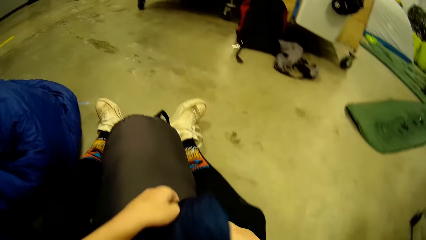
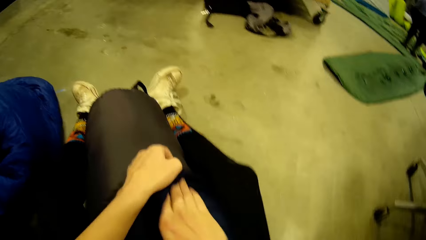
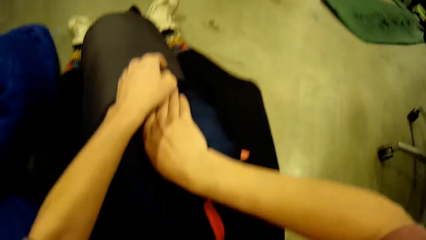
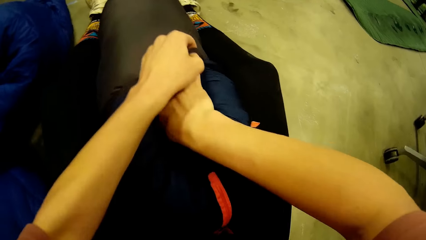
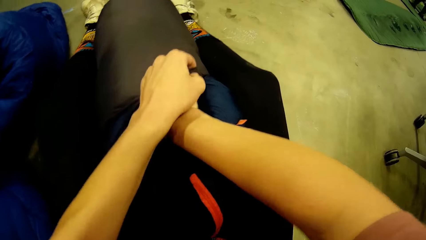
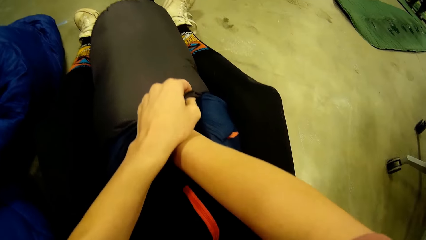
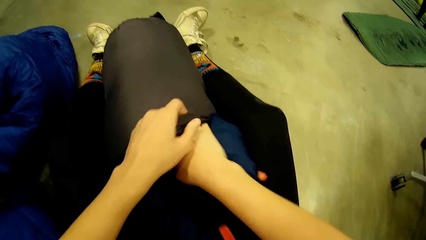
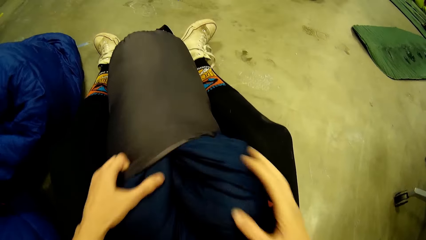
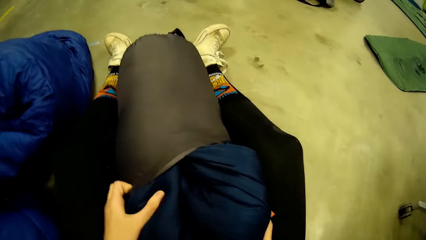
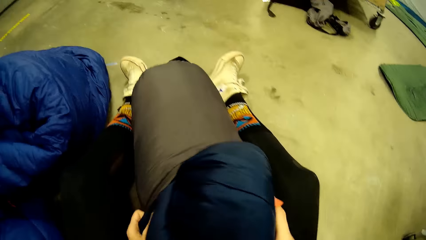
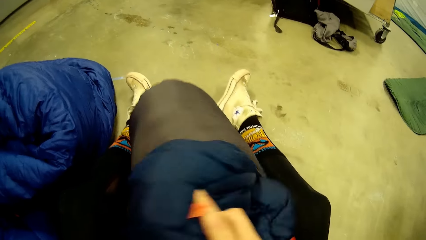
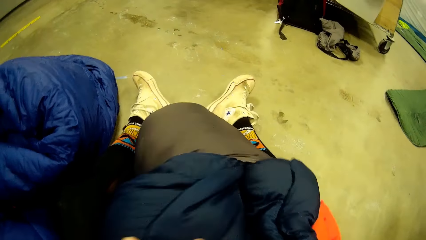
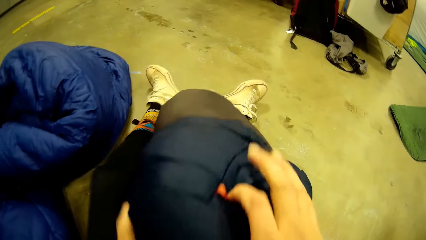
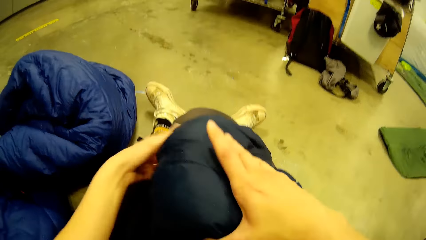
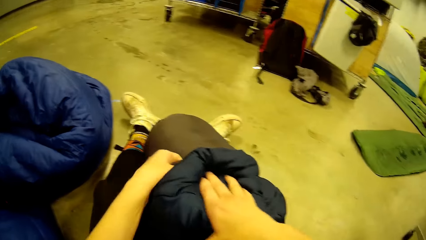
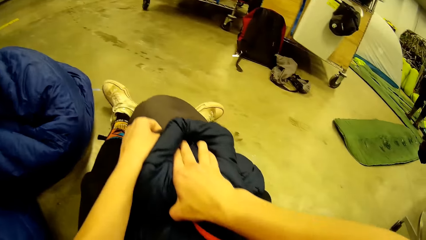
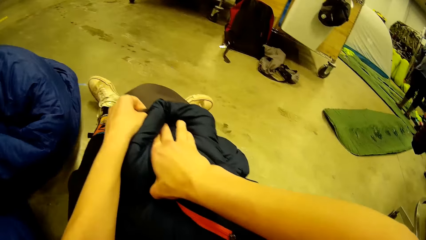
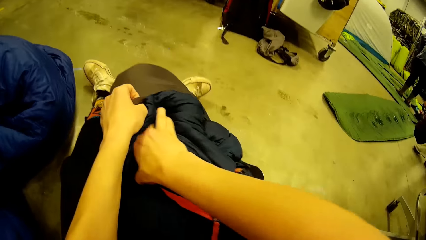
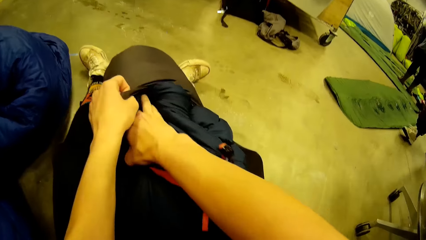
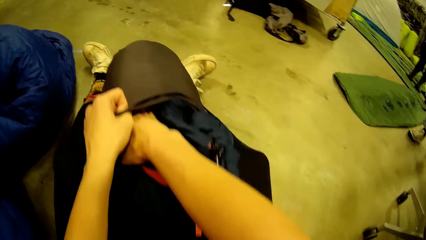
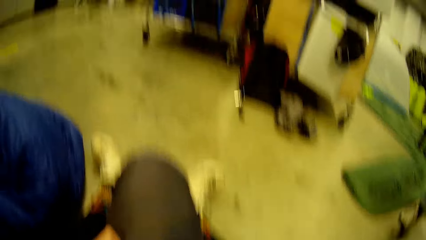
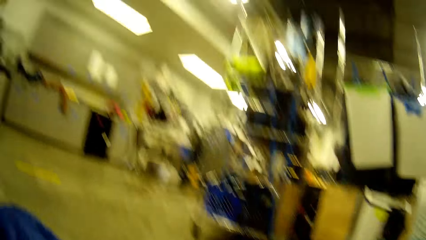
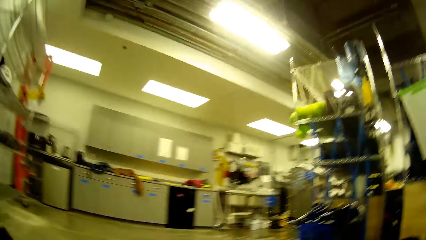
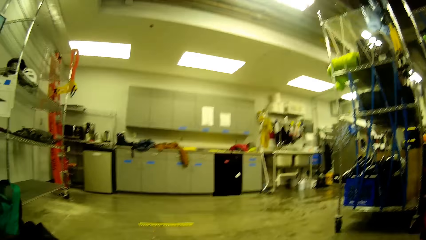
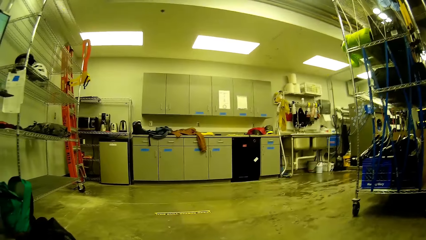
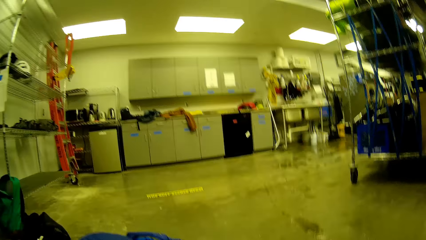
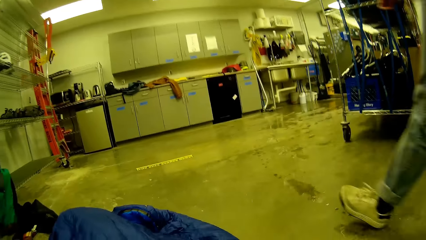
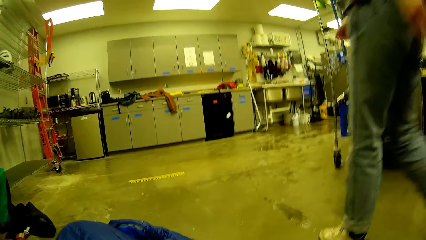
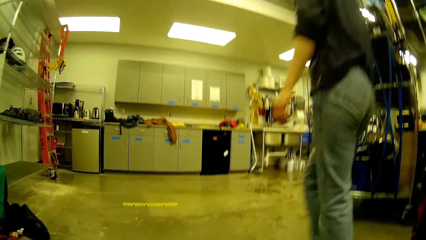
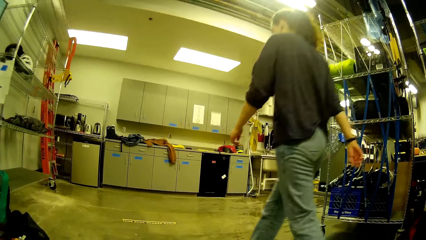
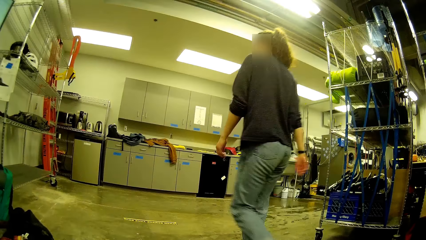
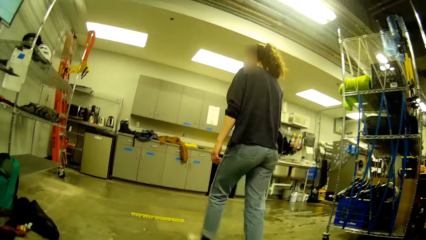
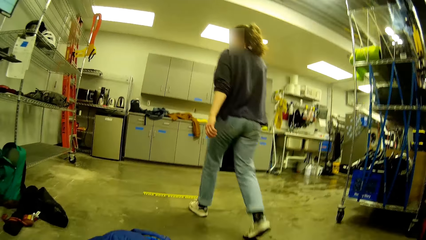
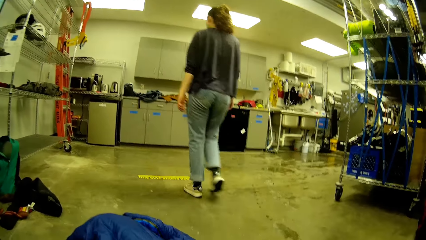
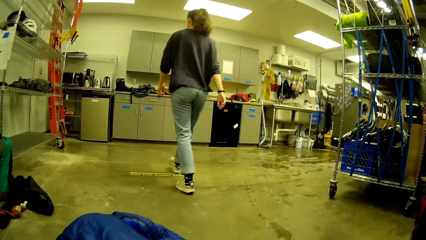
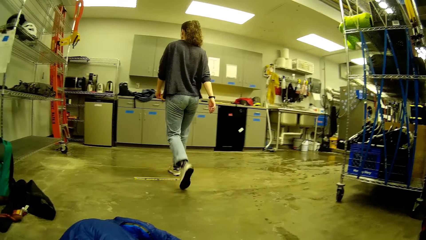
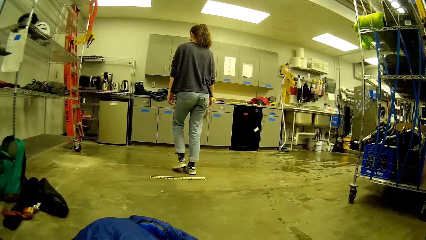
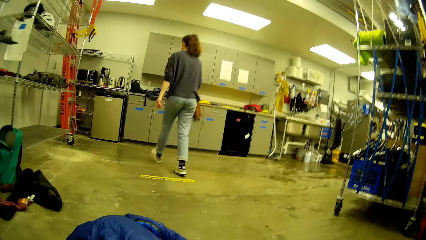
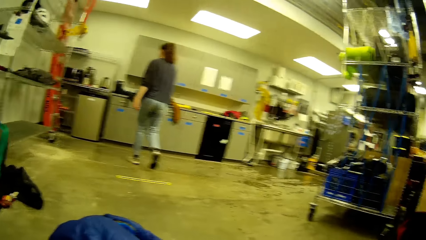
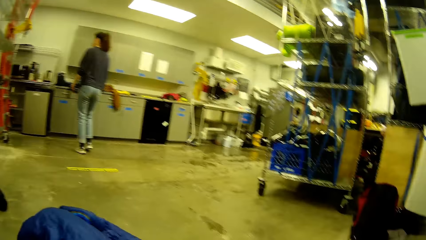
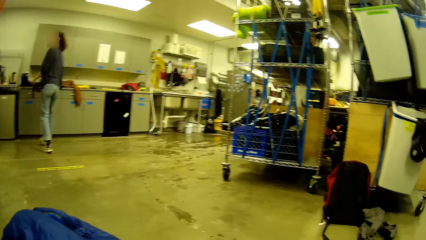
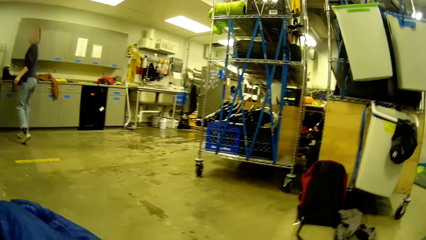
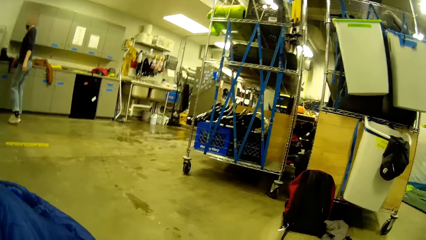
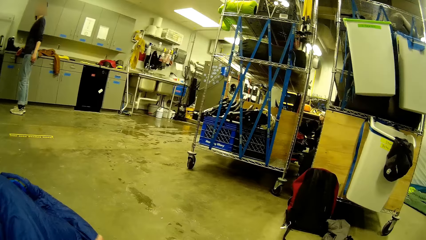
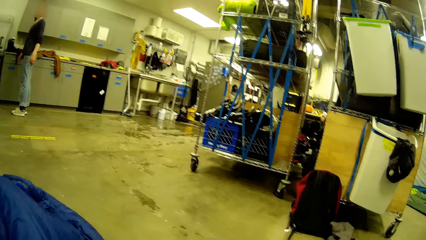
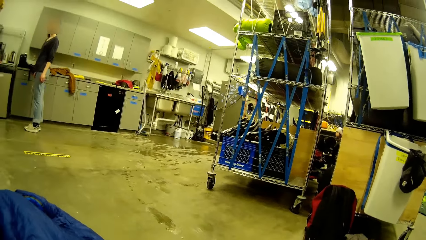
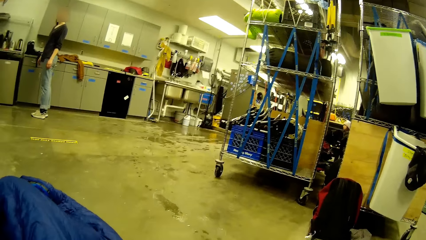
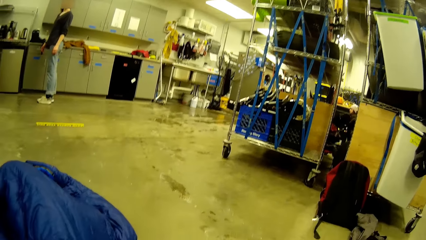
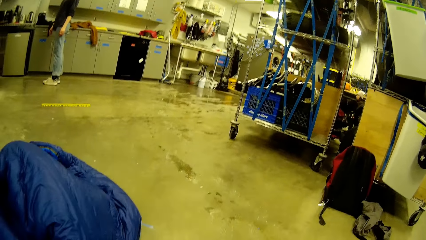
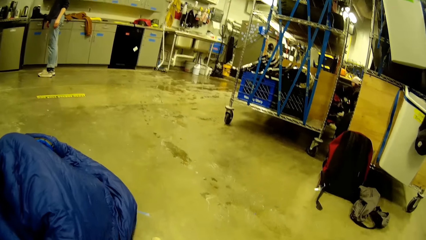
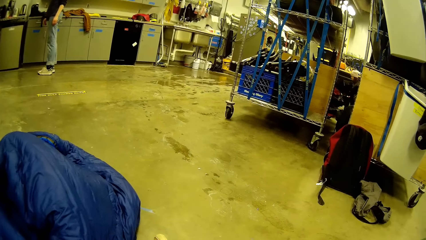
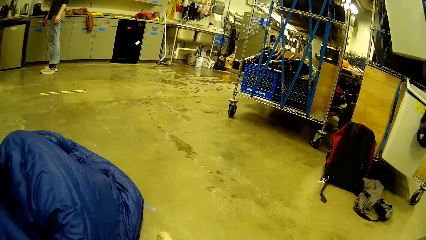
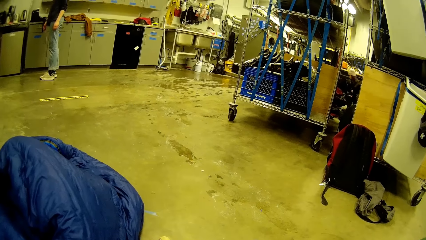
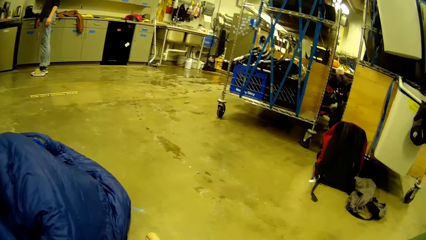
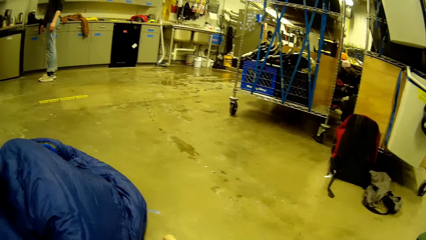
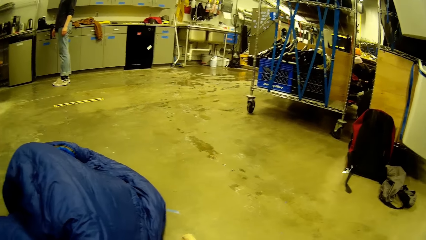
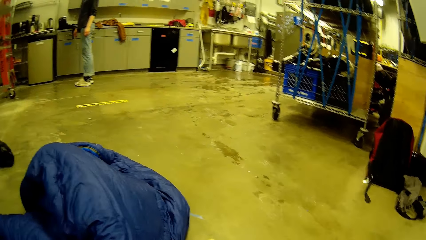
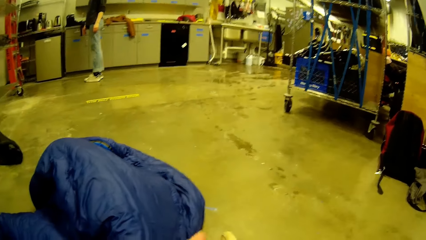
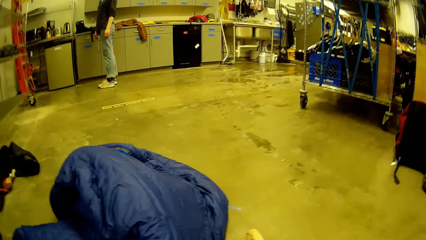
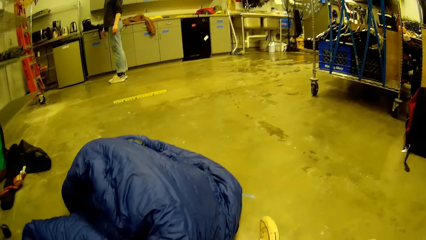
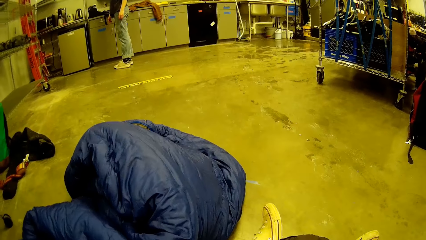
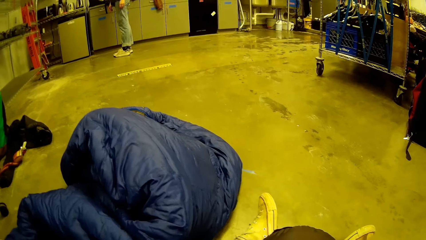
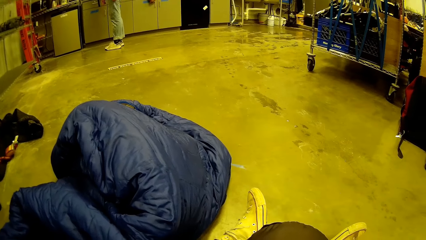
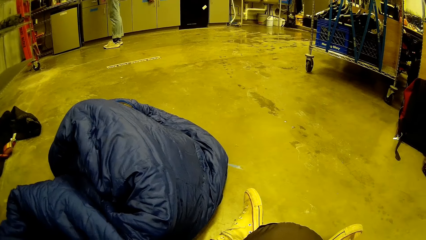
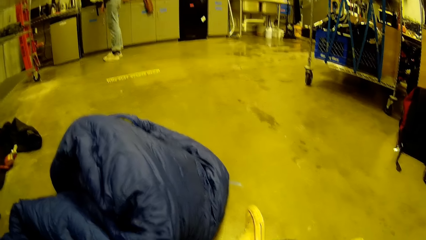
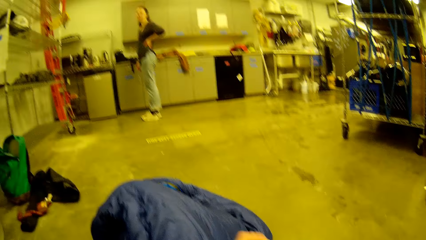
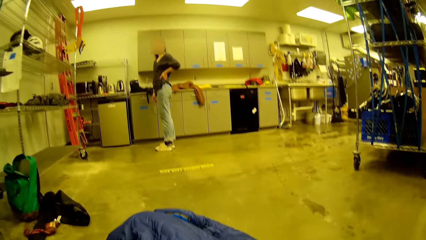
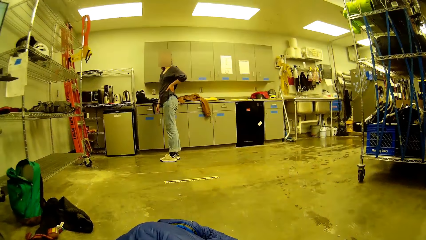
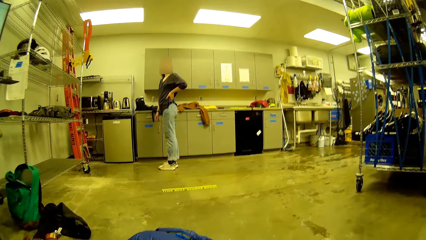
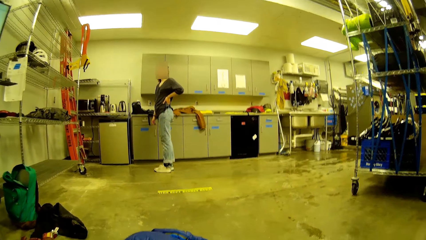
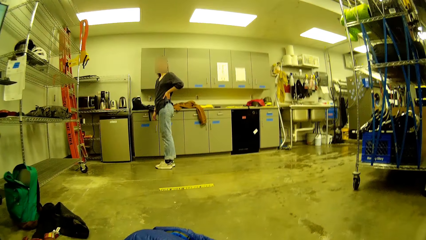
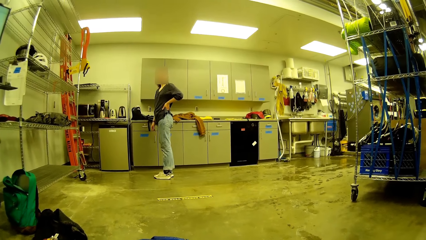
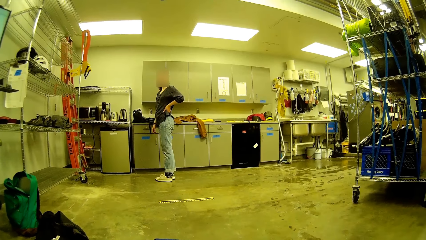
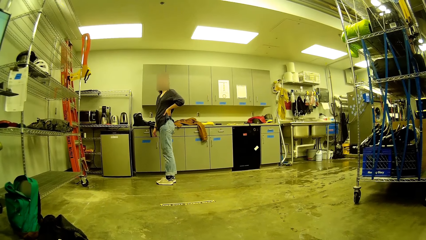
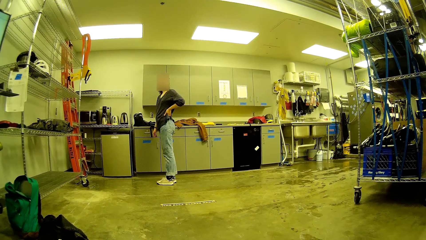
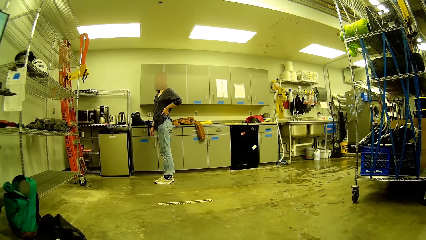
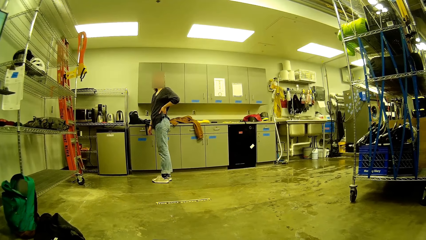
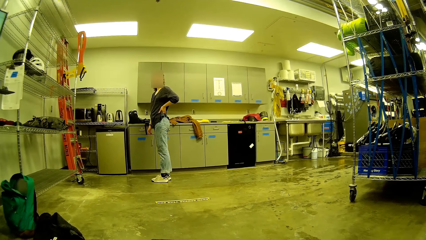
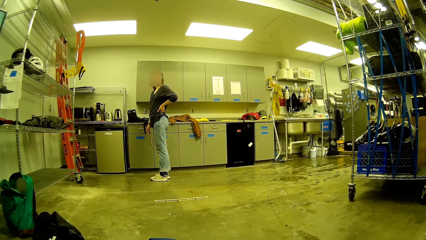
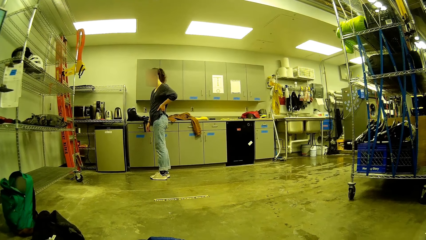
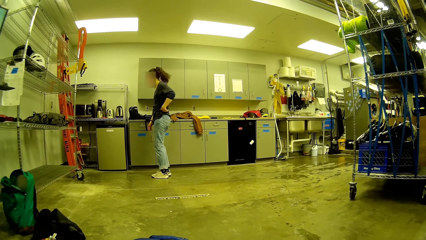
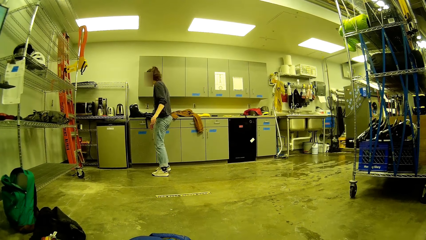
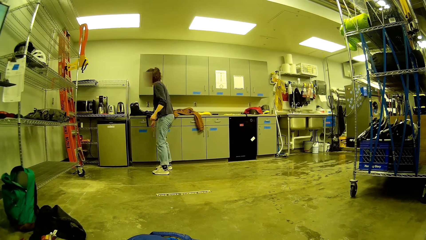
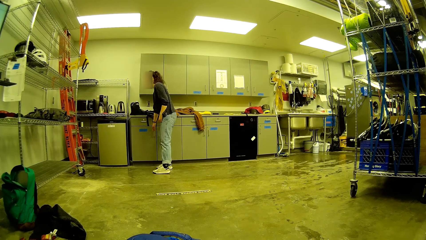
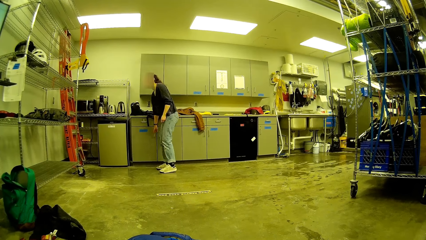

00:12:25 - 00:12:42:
The camera wearer turns the bag around. They put the duvet into the black bag with both hands. They look ahead. A woman walks past the camera wearer across the room. The camera wearer interacts with the woman. They look around. The woman opens up a cabinet door.
